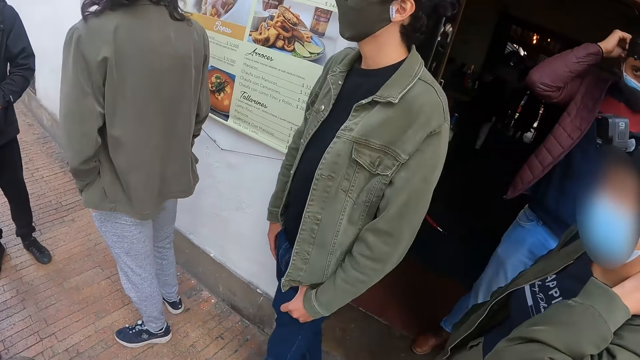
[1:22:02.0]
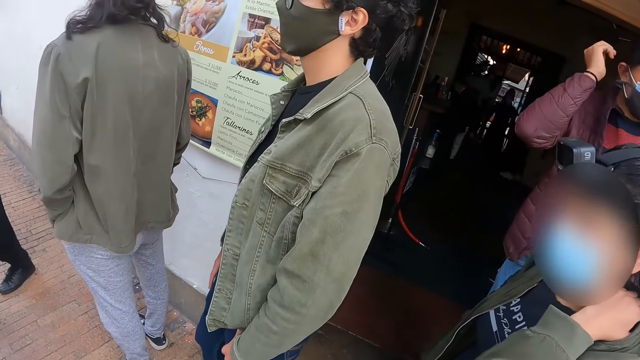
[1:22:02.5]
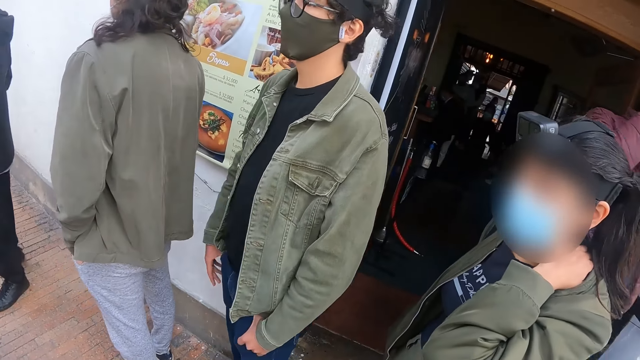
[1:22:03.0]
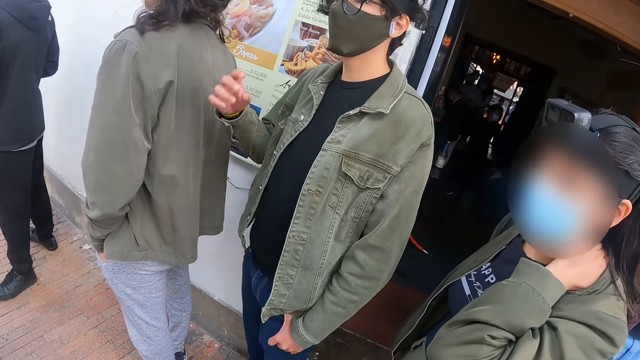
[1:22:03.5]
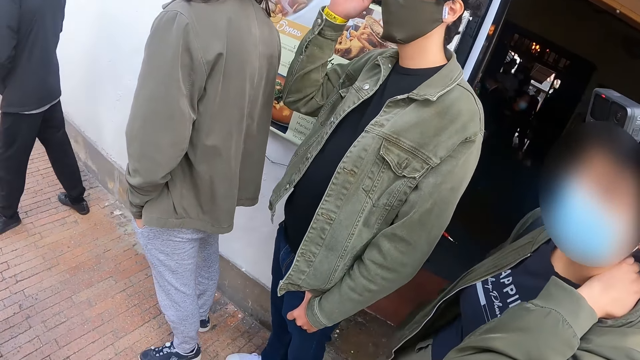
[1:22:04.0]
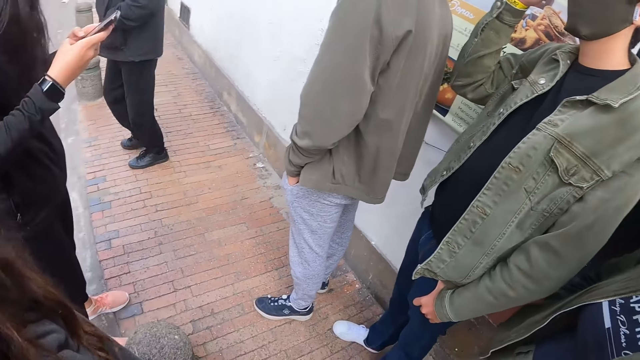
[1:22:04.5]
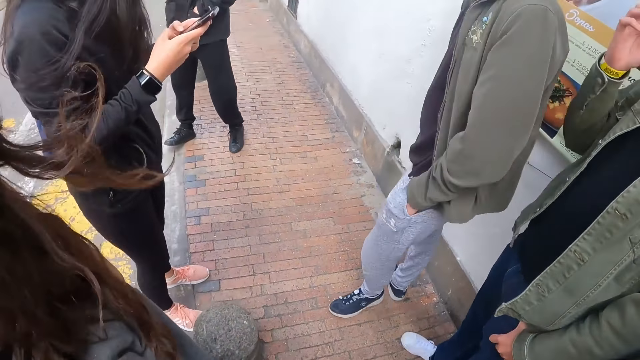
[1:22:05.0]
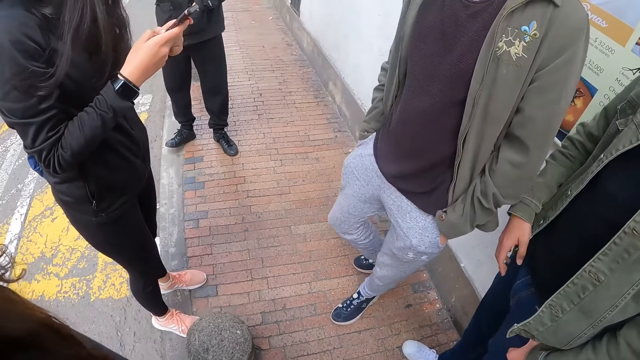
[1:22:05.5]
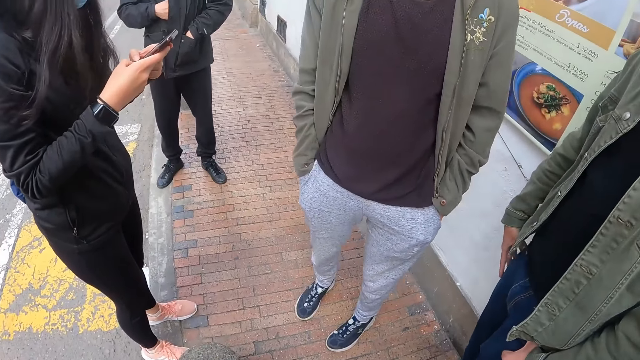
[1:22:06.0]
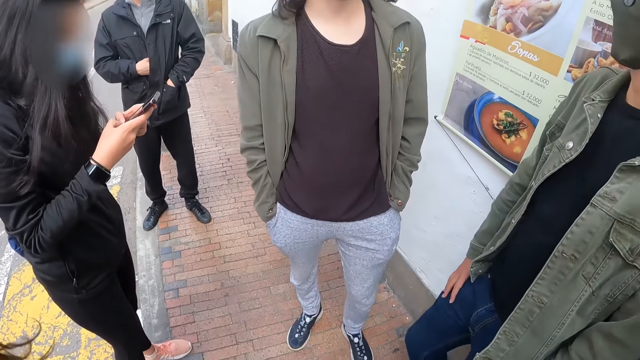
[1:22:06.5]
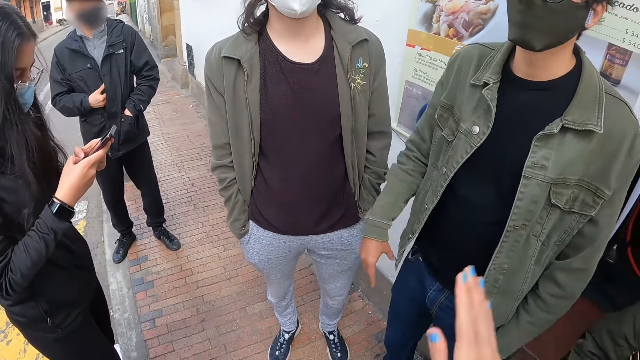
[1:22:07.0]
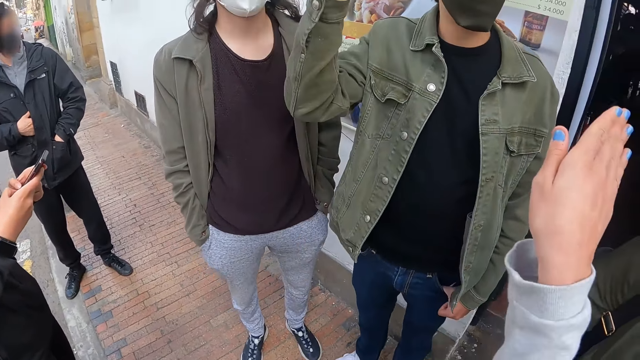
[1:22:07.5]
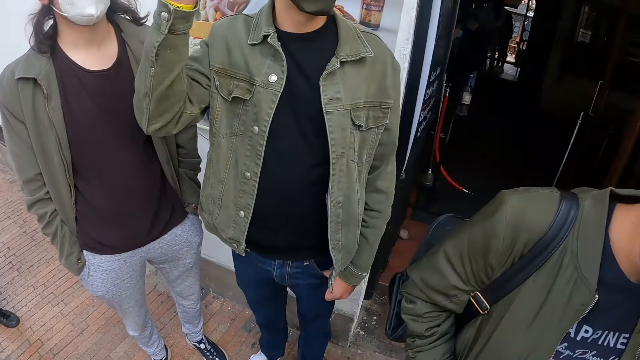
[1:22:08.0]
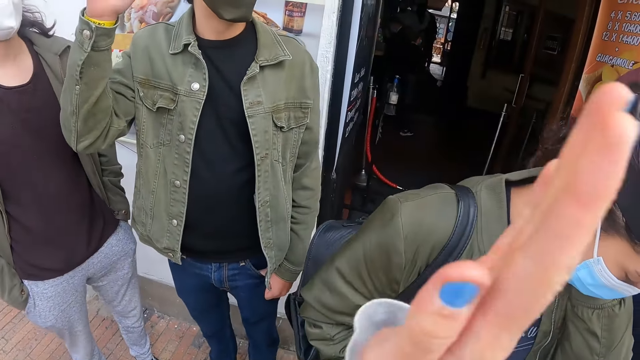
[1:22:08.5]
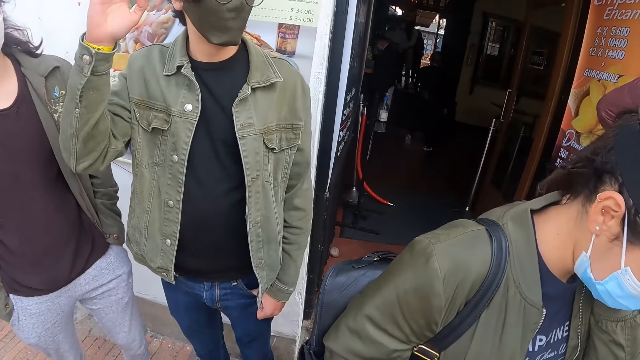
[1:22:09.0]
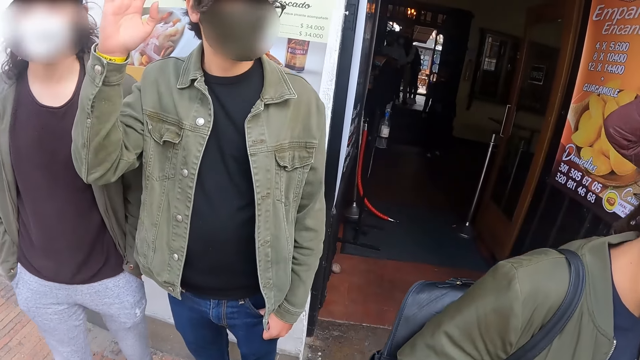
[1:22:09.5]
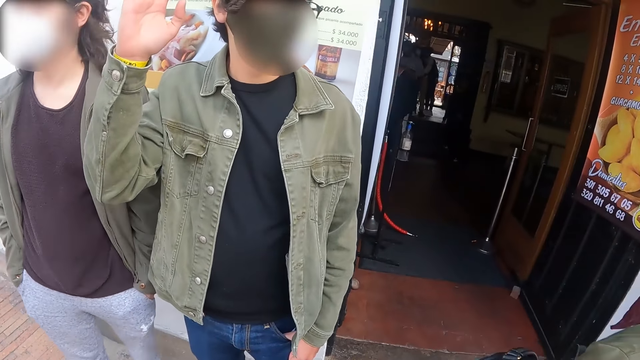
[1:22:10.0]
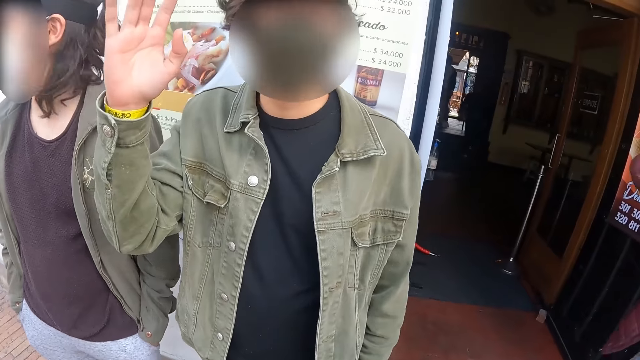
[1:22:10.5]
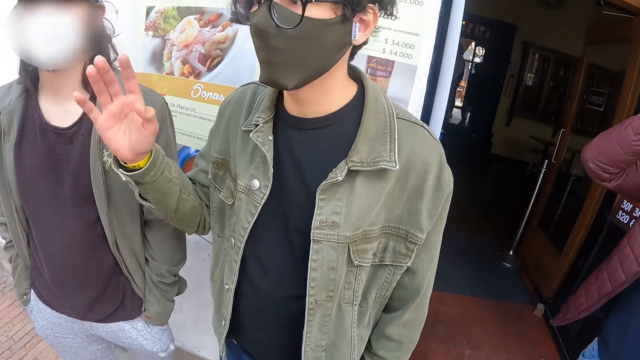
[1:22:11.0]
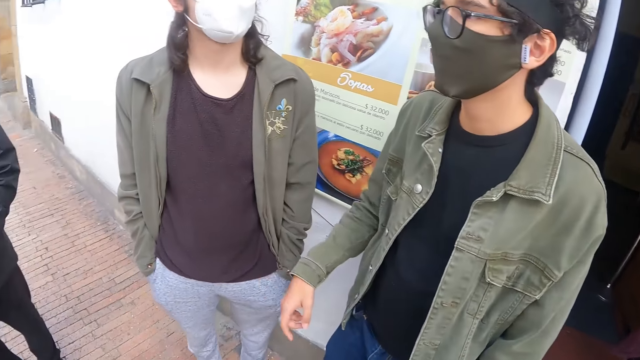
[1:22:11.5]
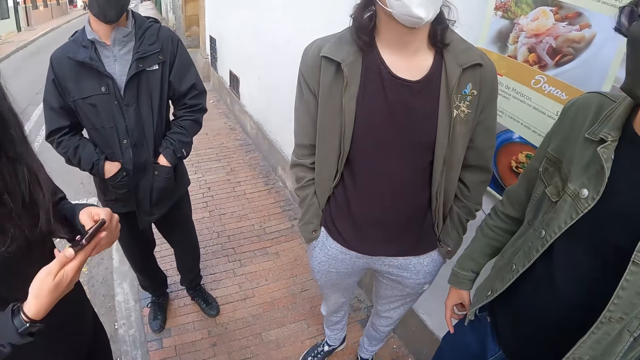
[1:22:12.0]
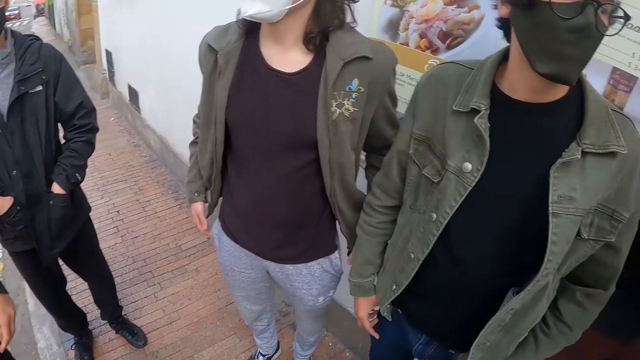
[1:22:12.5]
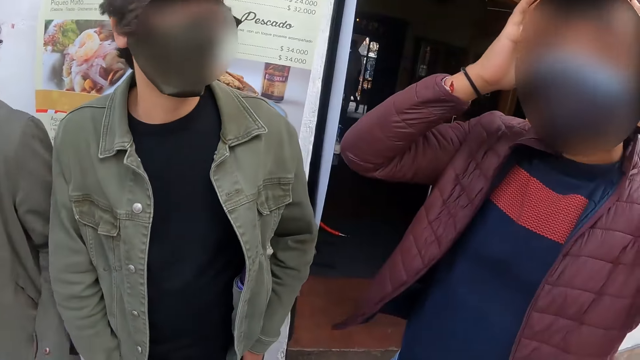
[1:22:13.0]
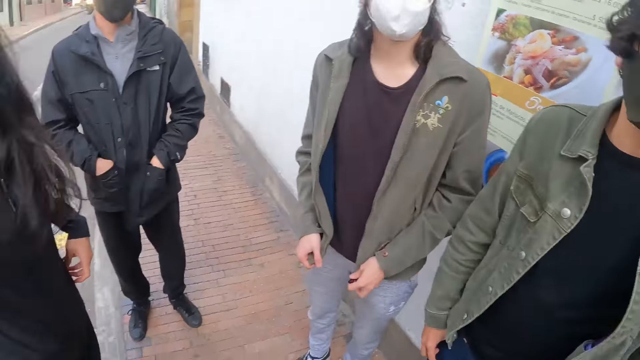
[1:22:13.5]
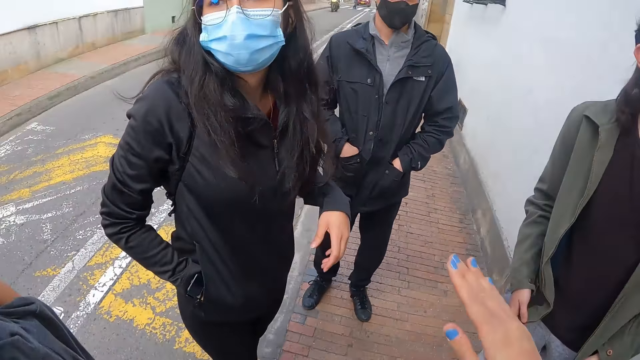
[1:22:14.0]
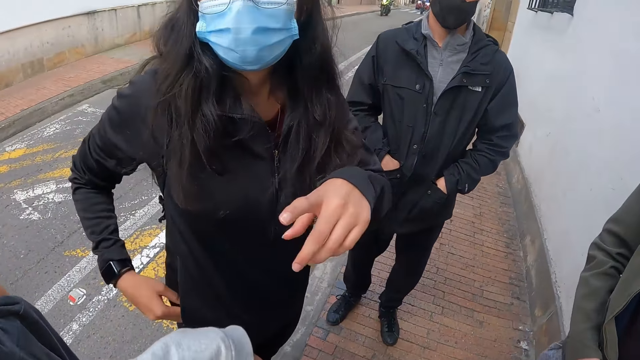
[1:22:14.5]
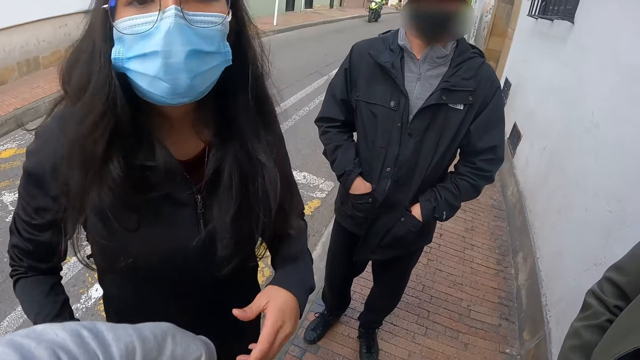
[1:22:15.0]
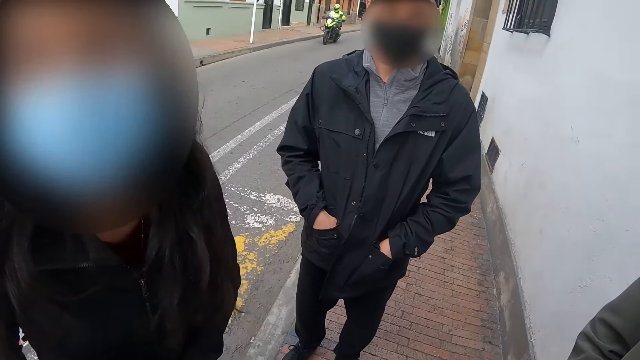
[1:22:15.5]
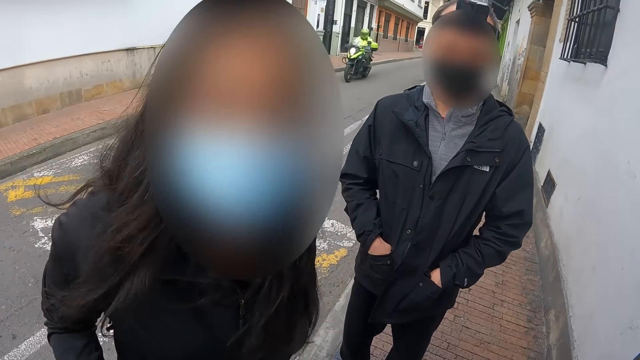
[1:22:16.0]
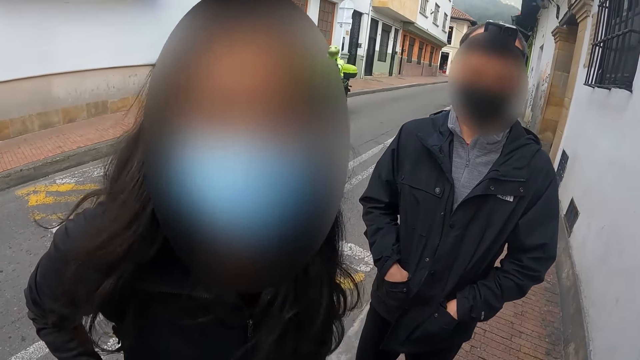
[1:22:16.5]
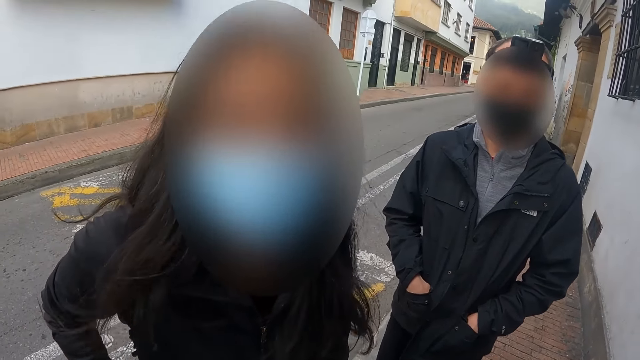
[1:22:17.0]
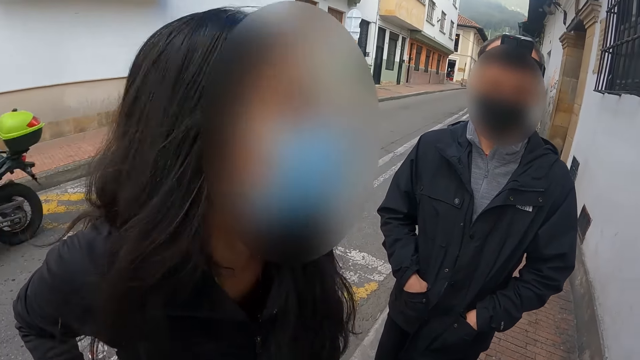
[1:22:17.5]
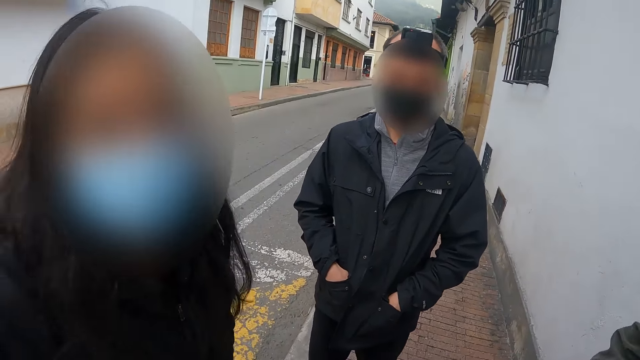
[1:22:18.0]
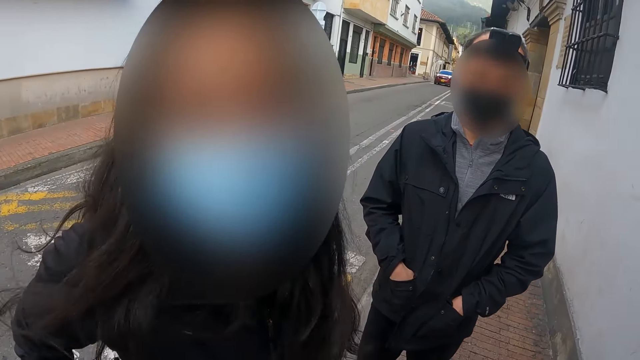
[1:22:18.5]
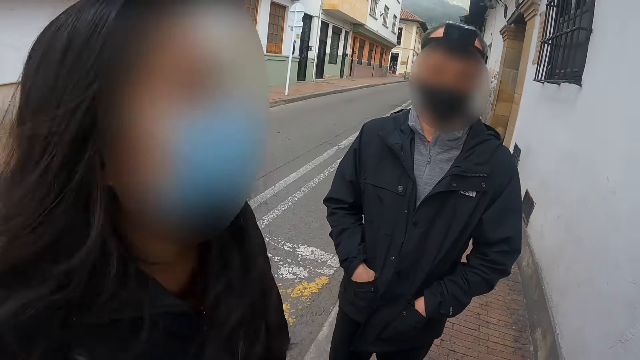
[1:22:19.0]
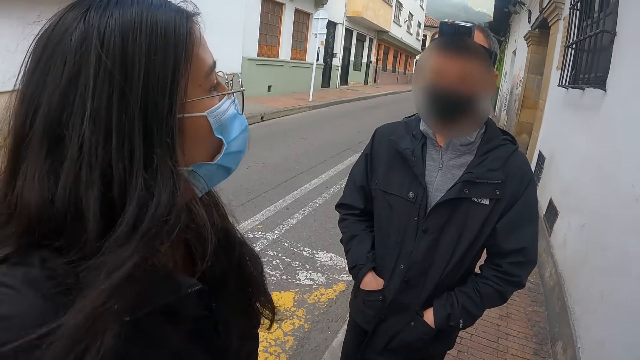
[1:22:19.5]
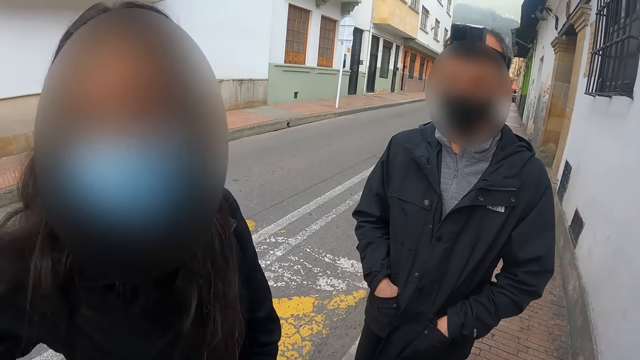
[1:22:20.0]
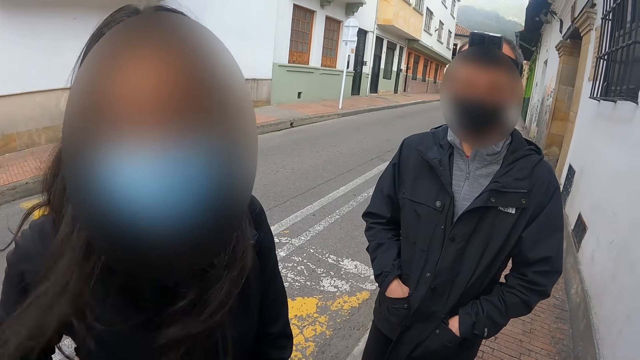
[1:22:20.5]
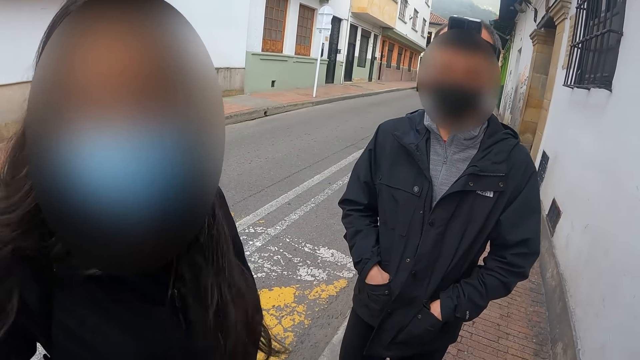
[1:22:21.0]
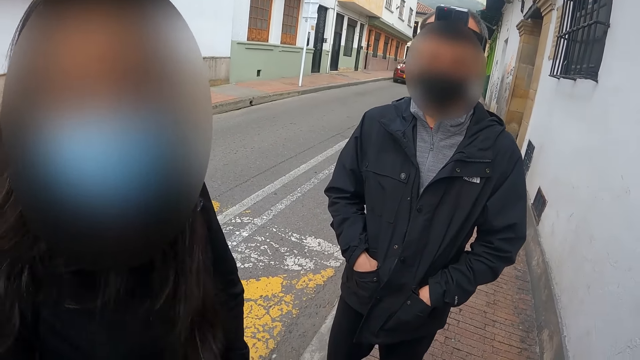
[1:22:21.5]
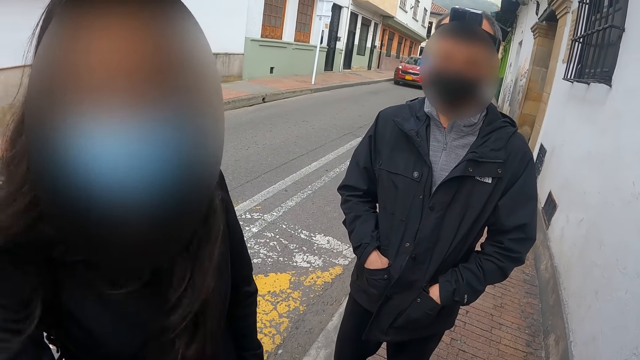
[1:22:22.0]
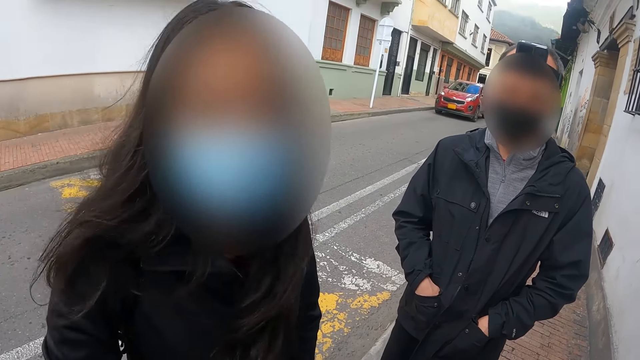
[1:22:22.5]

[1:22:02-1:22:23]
A person walks around. The camera wearer looks around. They communicate to a person. Another person talks to the camera wearer. The camera wearer interacts with the other person.
